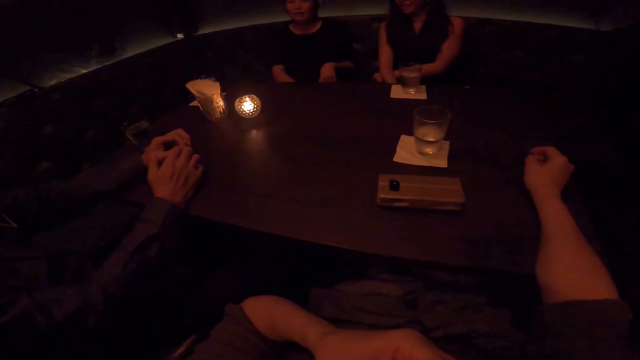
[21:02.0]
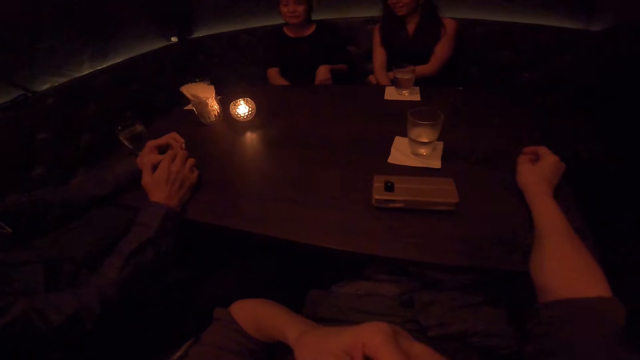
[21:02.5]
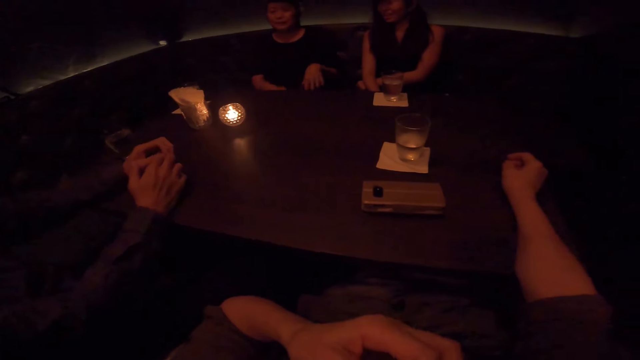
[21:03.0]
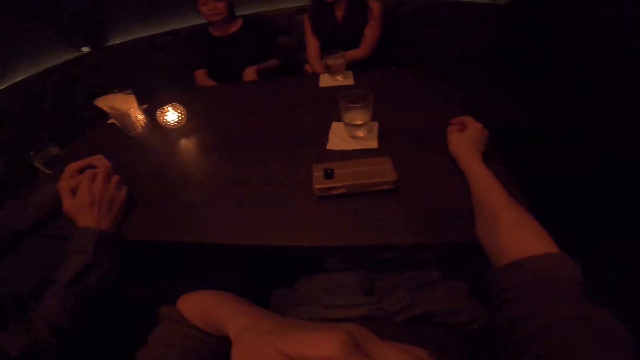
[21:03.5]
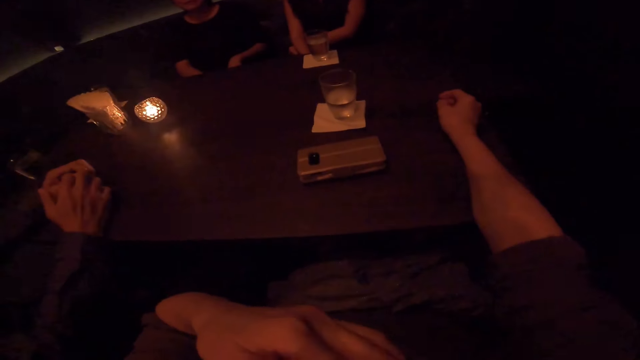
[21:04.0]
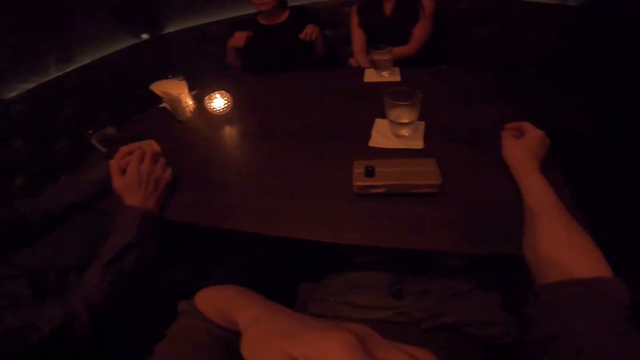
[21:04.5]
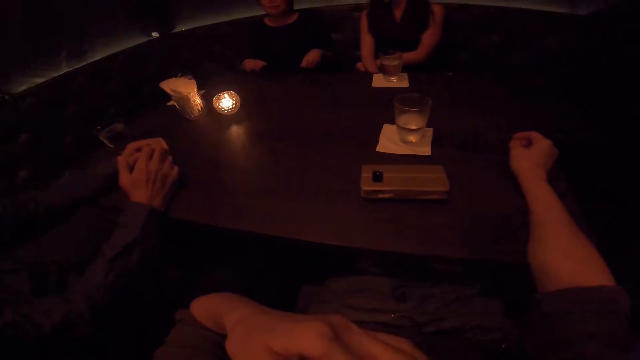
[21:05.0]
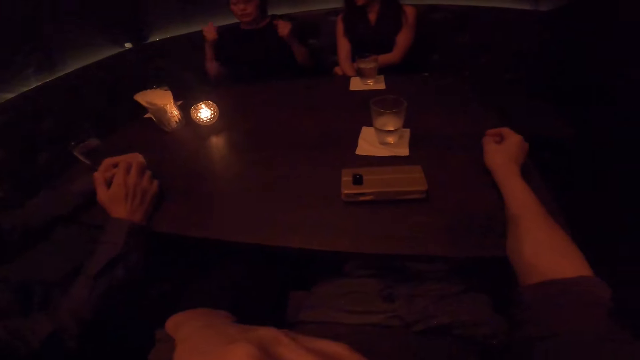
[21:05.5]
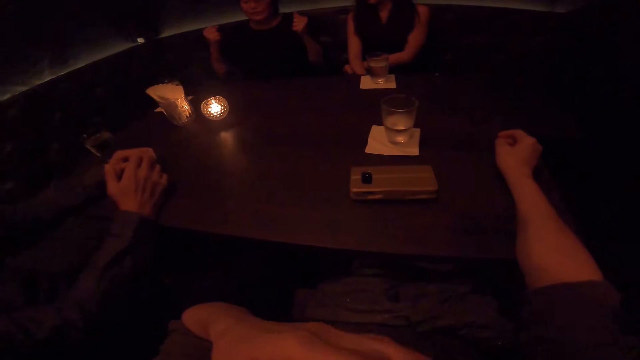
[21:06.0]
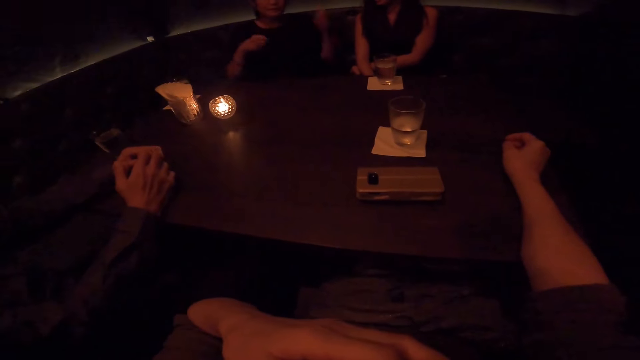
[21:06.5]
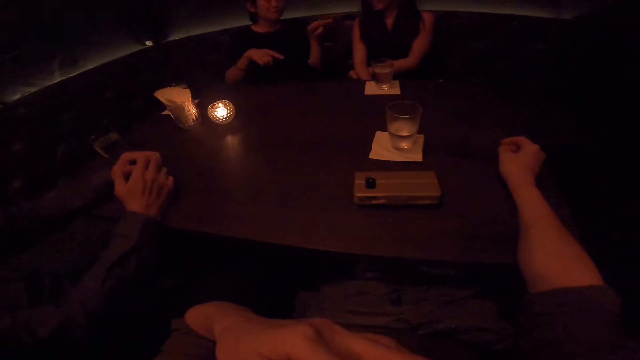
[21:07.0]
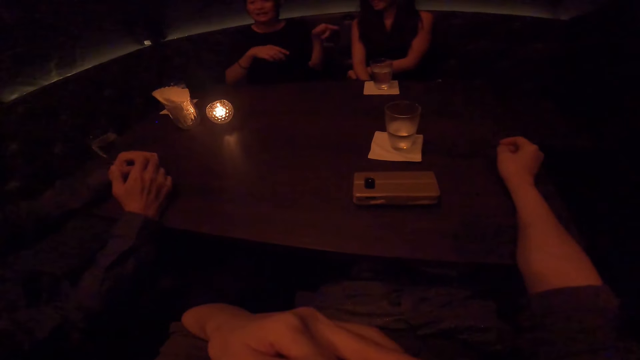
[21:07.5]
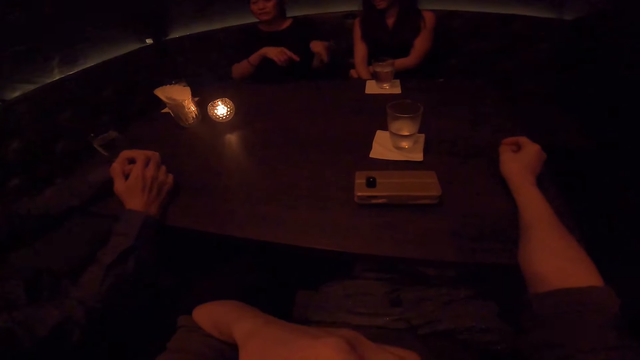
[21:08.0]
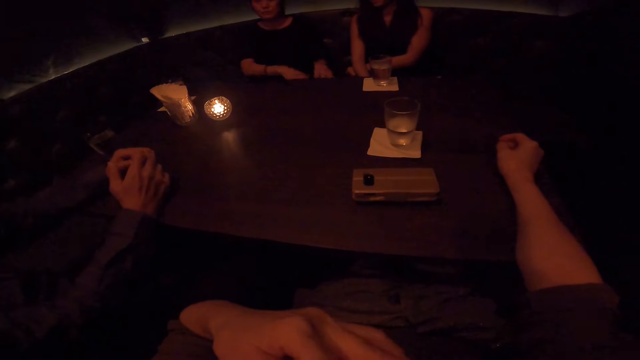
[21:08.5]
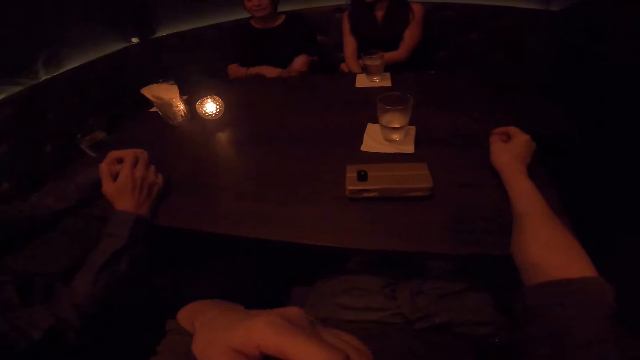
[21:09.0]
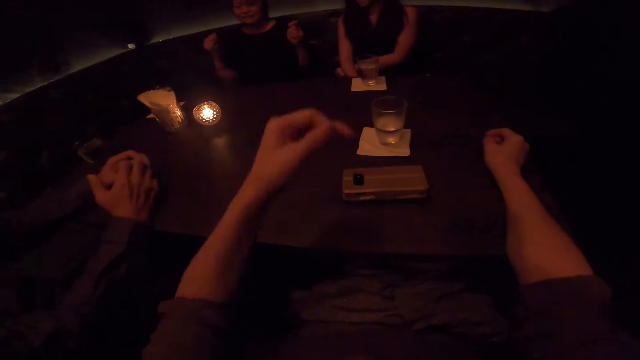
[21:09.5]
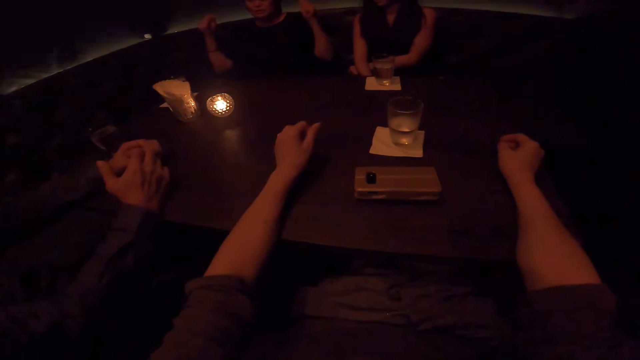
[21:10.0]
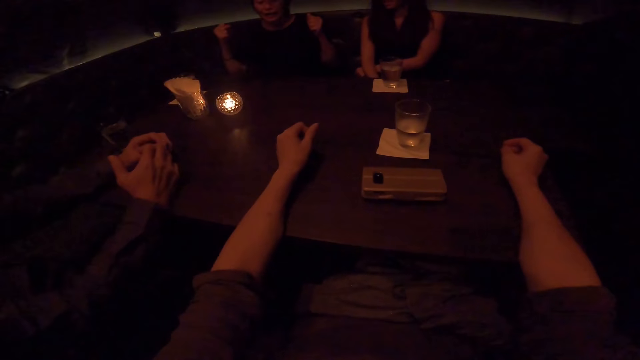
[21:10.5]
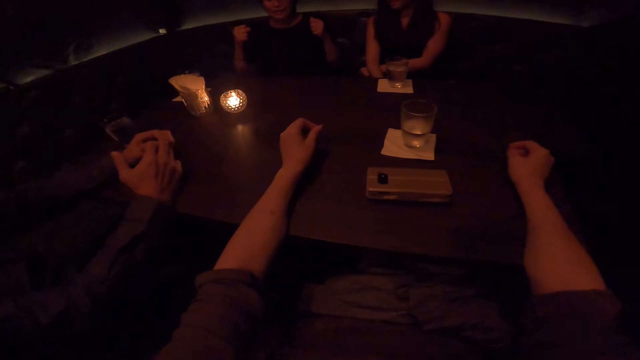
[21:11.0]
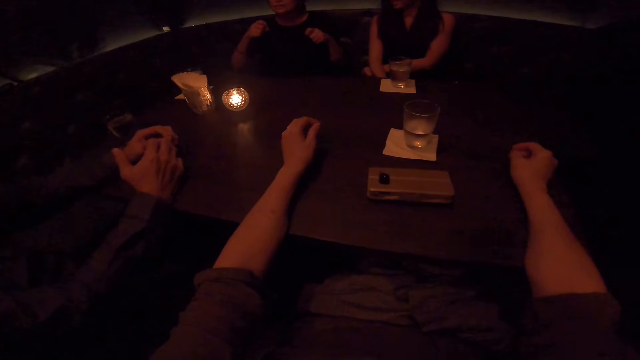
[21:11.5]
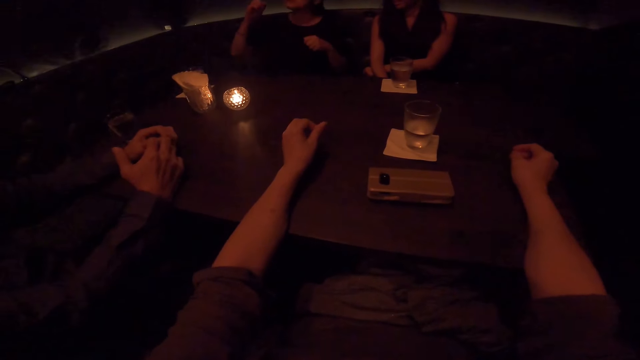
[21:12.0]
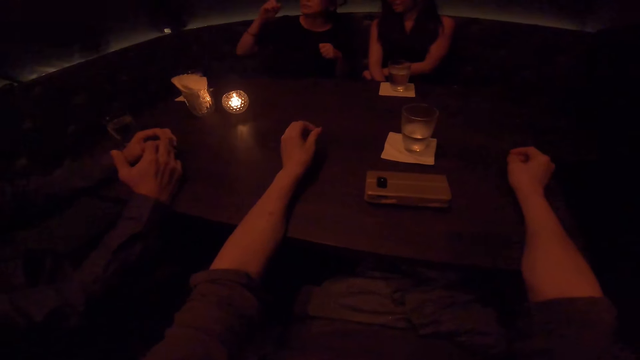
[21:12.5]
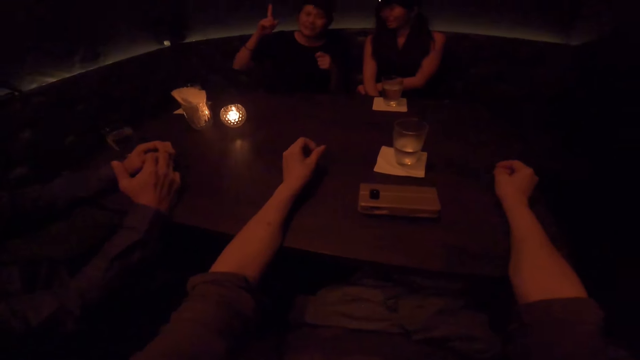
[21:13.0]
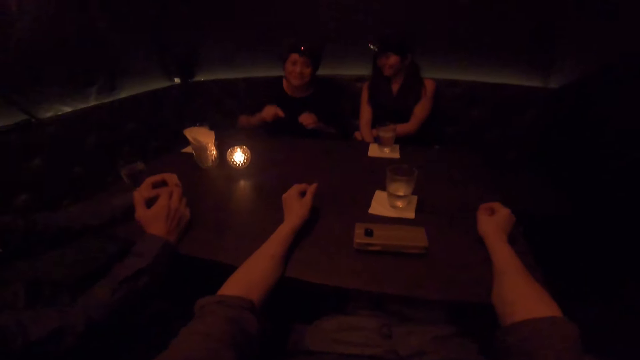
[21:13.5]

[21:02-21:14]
The camera wearer puts his hand on the table.

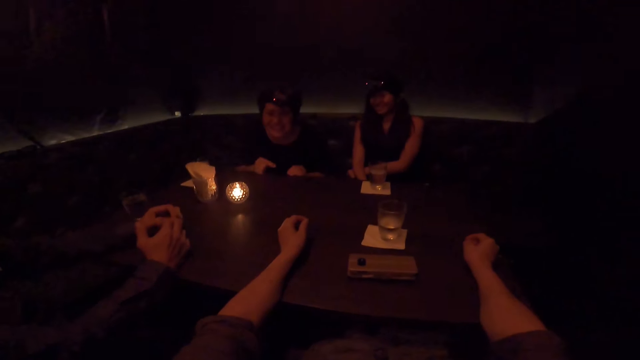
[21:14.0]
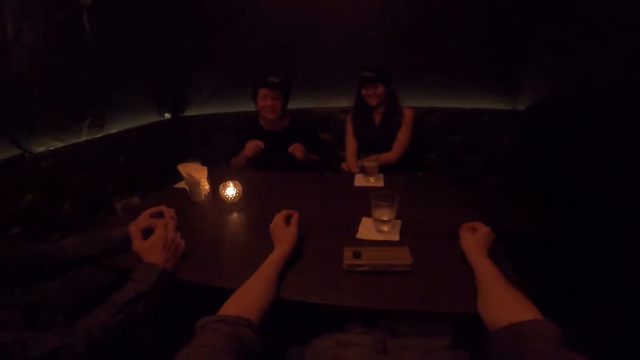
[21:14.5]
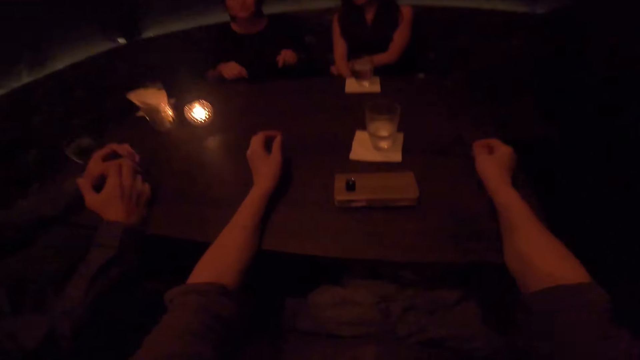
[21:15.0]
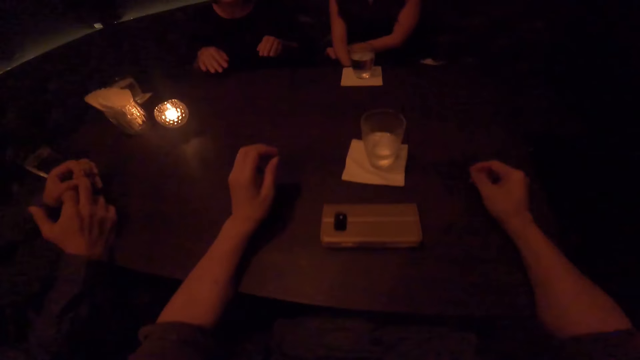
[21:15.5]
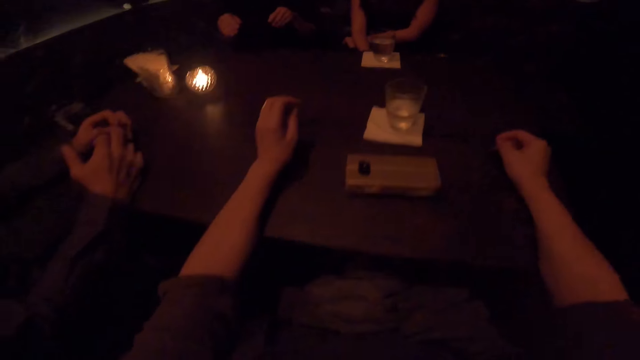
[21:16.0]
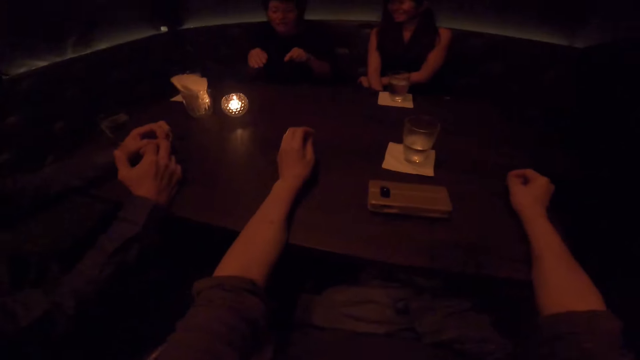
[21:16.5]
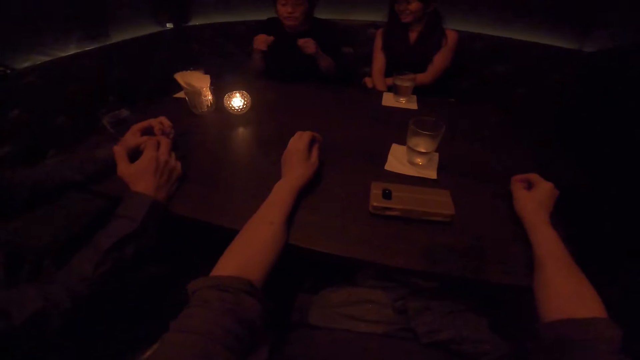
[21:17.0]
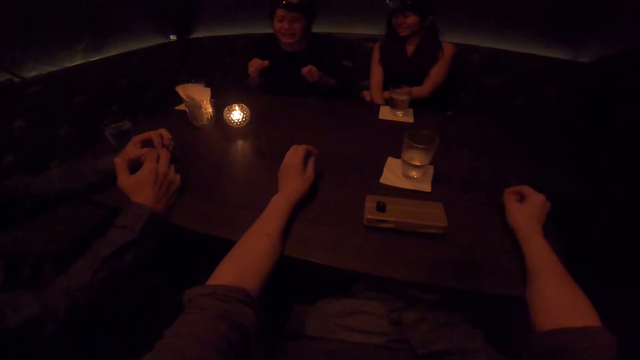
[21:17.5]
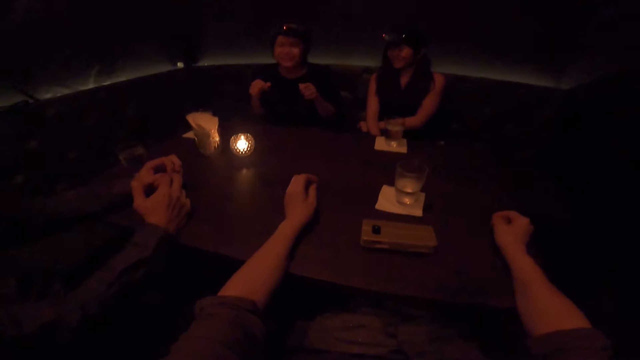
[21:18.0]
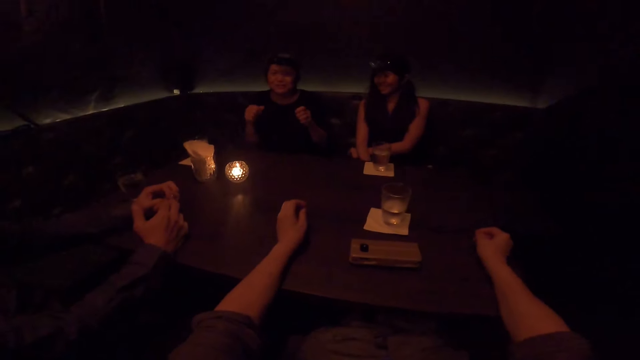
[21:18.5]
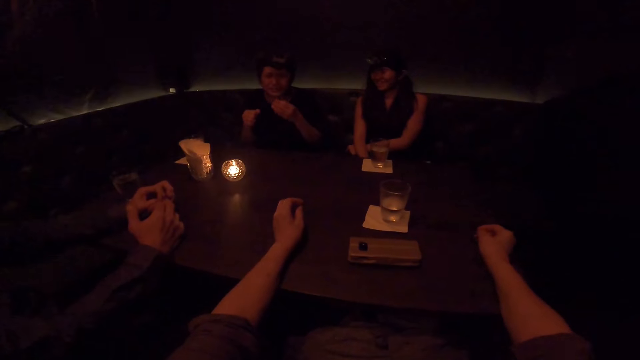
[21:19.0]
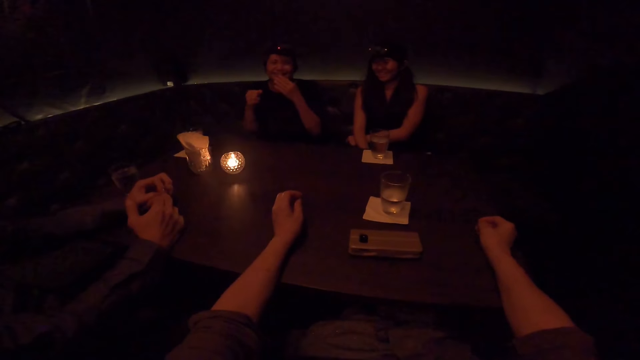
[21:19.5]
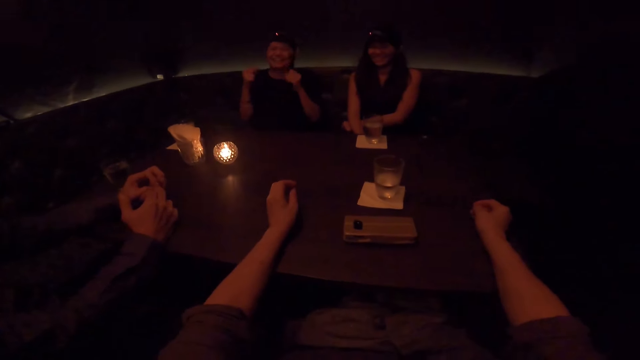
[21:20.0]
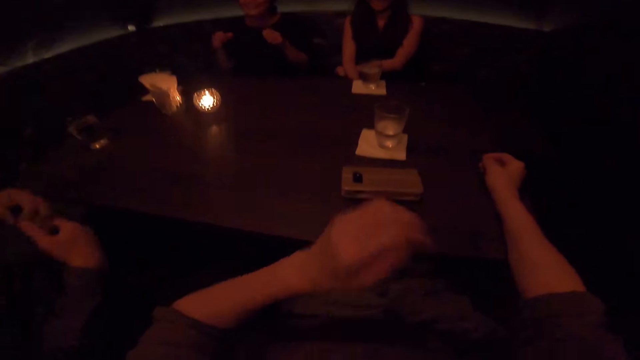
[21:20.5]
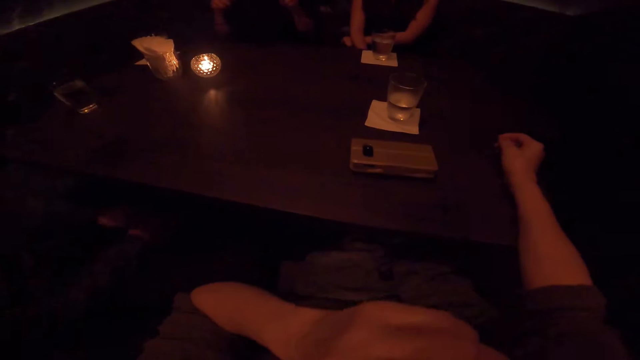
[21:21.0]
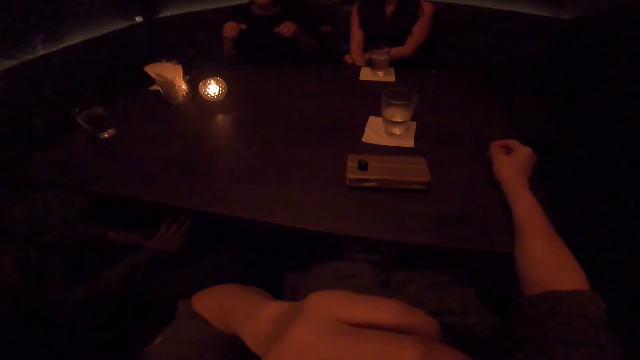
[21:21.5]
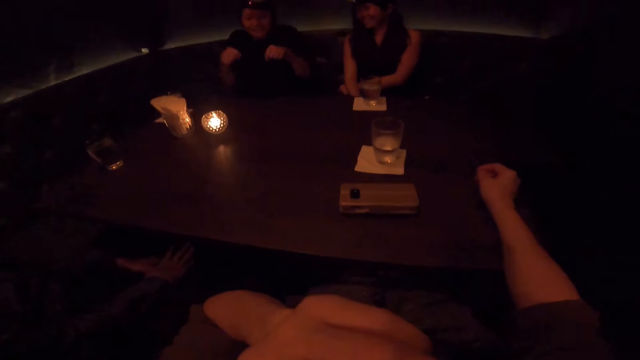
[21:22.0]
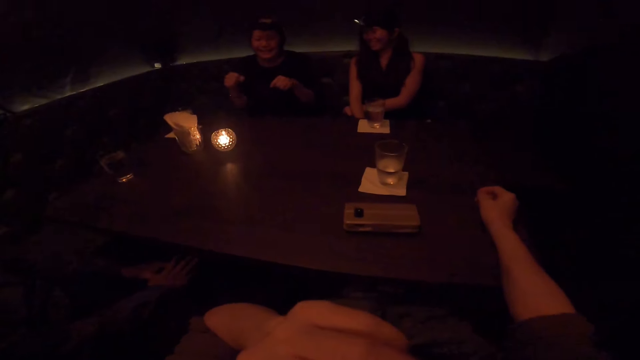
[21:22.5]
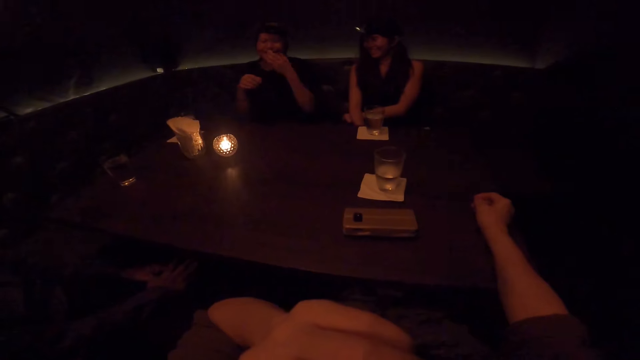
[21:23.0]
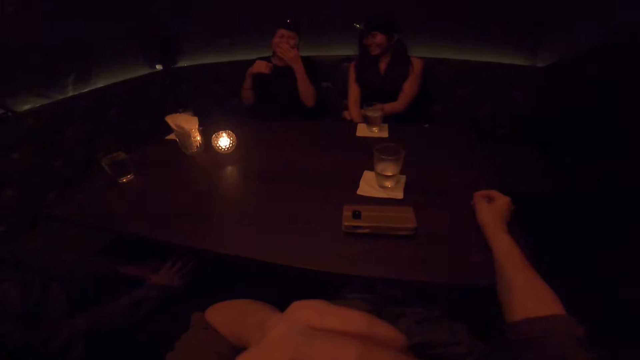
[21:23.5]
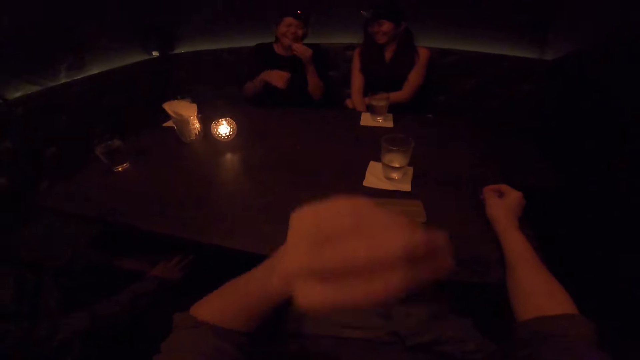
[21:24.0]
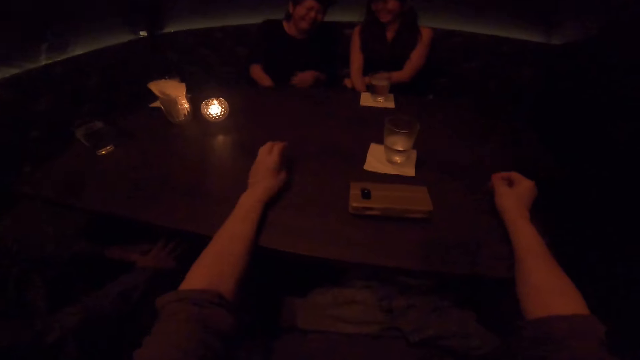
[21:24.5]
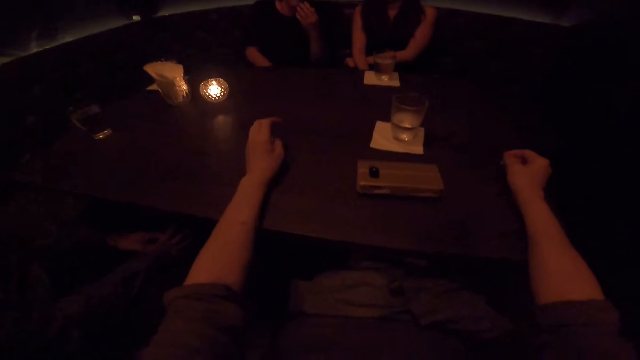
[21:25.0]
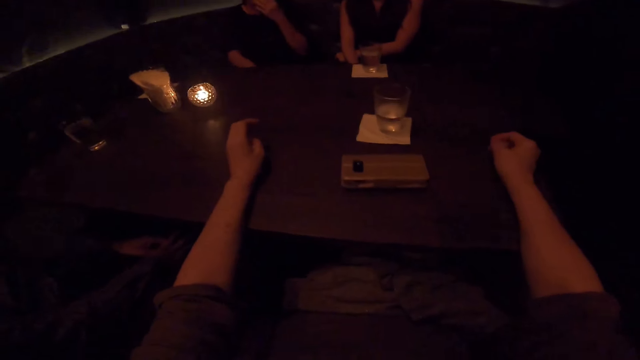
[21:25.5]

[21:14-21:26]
The camera wearer touches their nose with the left hand. They put their hand on the table.
